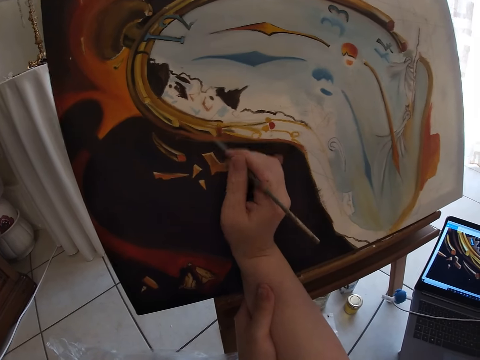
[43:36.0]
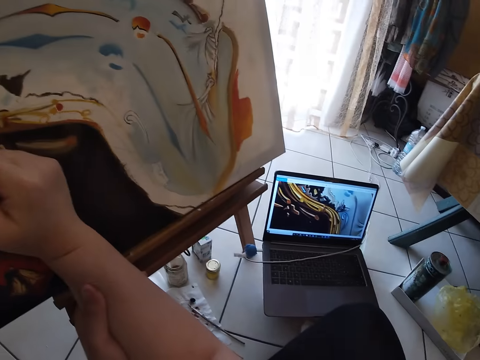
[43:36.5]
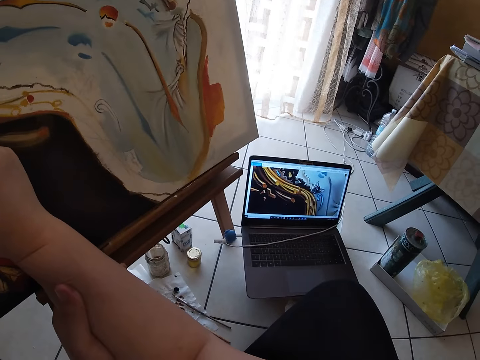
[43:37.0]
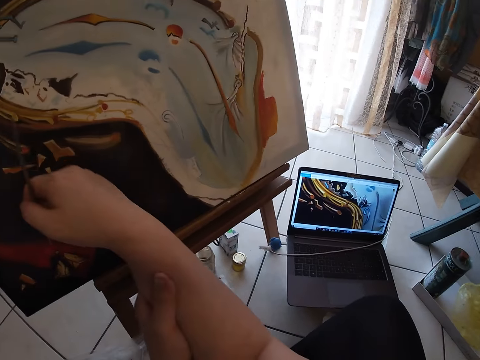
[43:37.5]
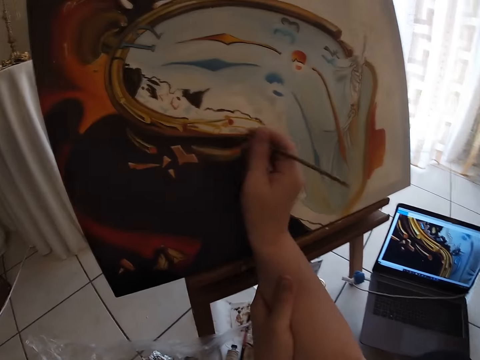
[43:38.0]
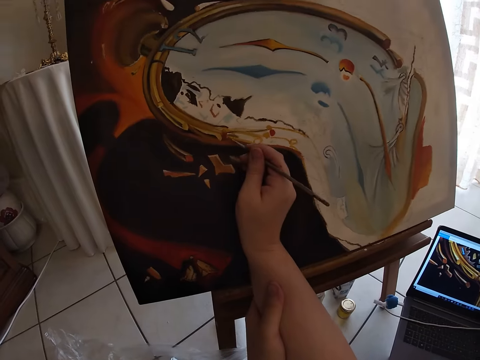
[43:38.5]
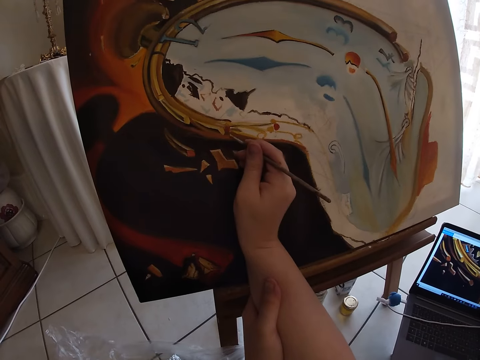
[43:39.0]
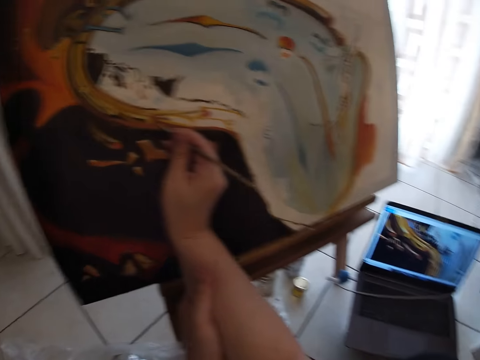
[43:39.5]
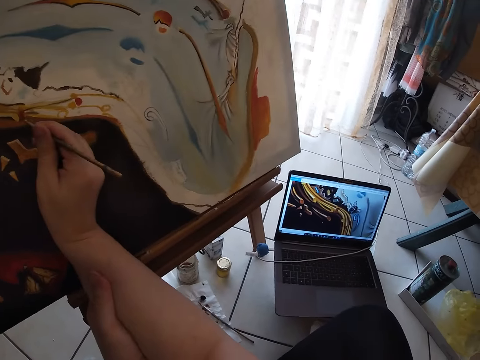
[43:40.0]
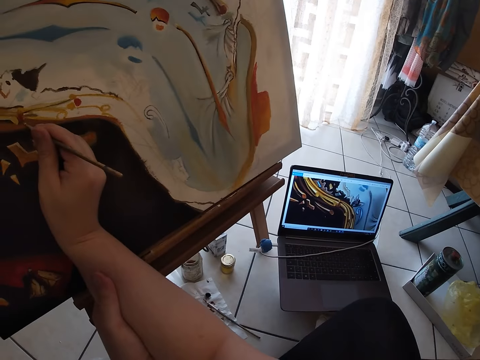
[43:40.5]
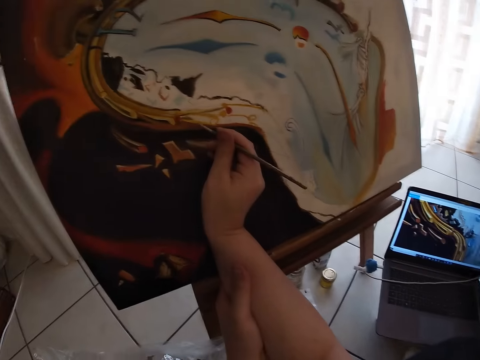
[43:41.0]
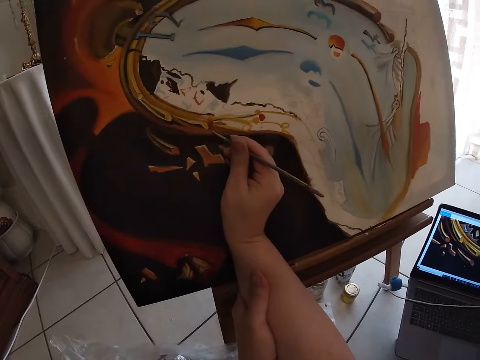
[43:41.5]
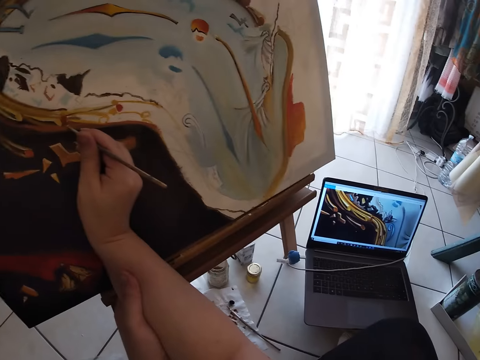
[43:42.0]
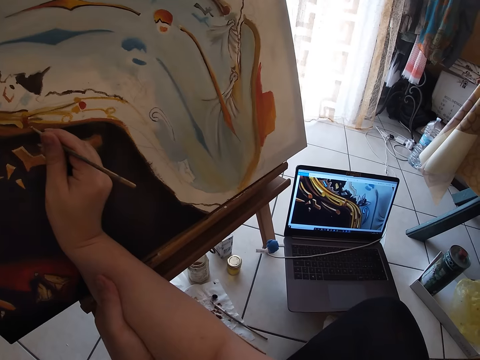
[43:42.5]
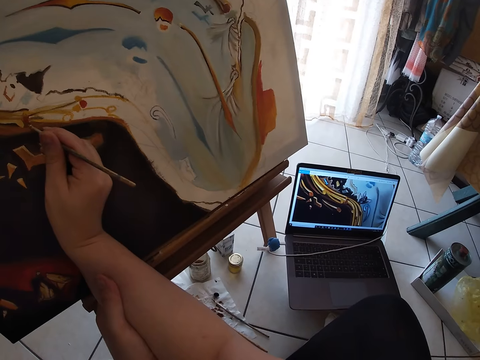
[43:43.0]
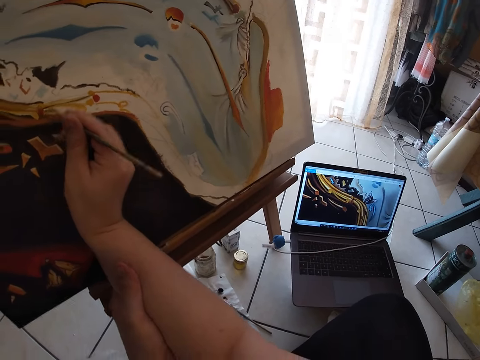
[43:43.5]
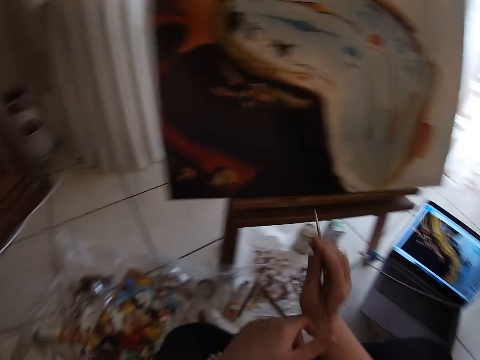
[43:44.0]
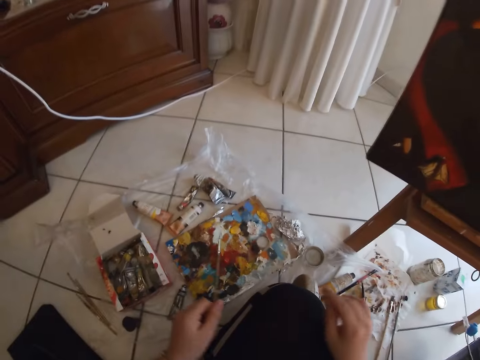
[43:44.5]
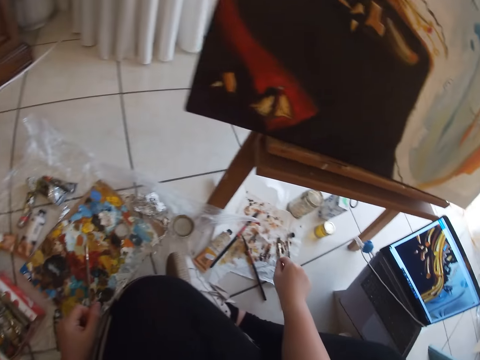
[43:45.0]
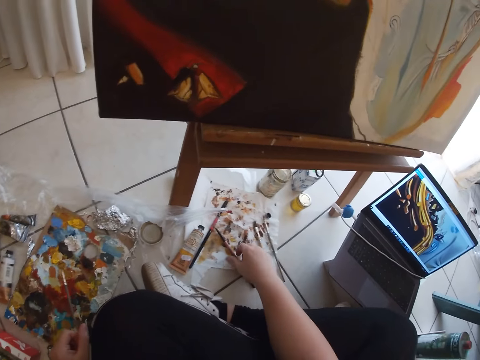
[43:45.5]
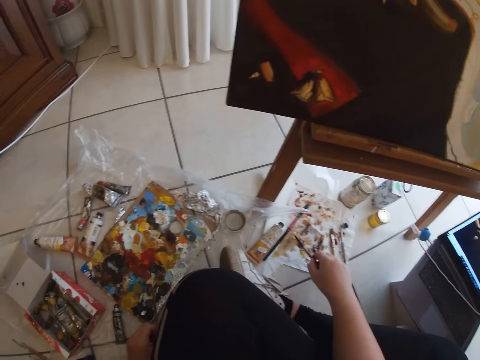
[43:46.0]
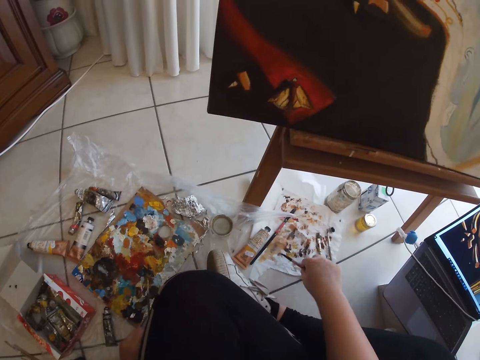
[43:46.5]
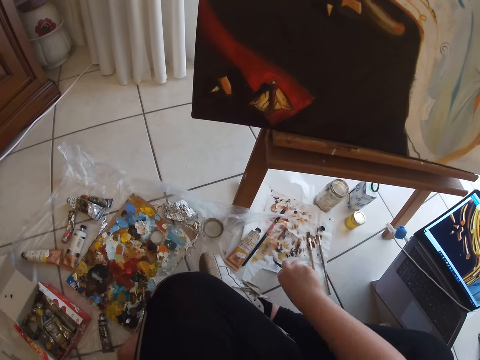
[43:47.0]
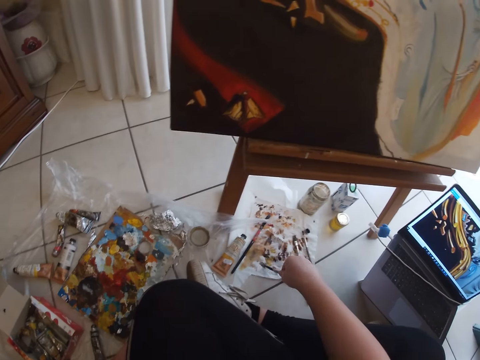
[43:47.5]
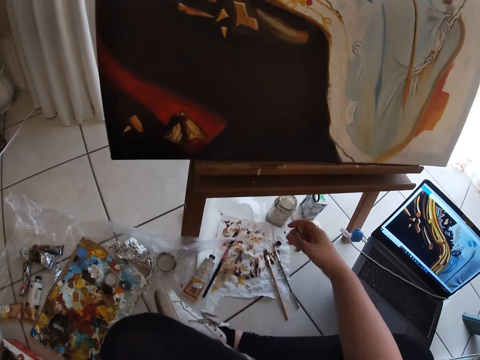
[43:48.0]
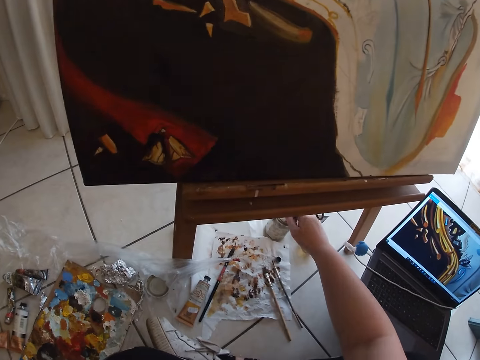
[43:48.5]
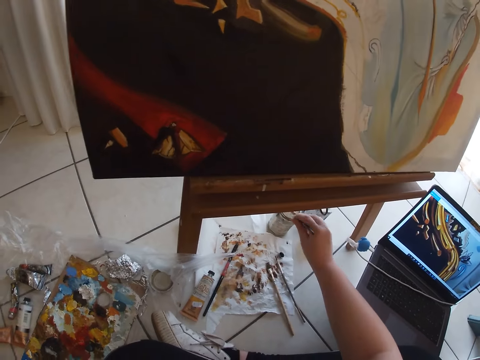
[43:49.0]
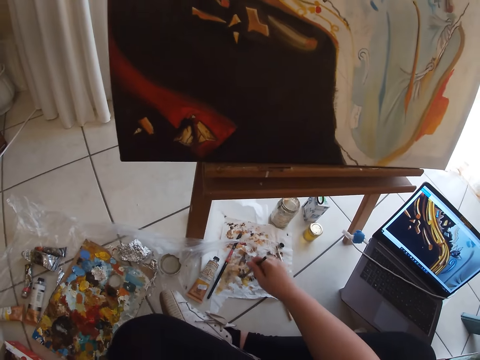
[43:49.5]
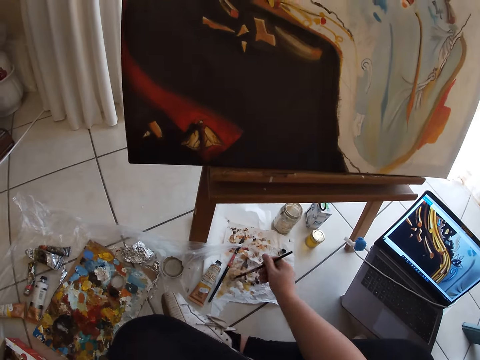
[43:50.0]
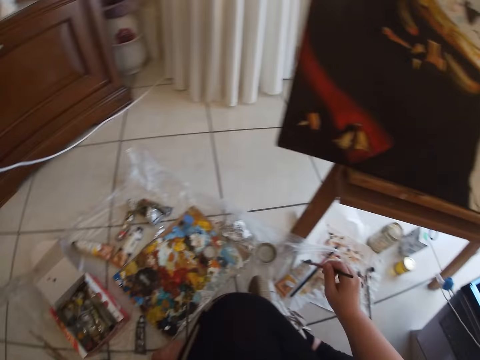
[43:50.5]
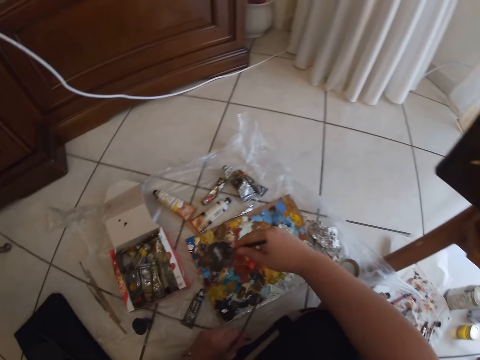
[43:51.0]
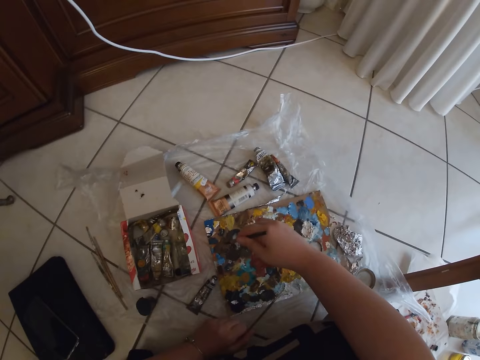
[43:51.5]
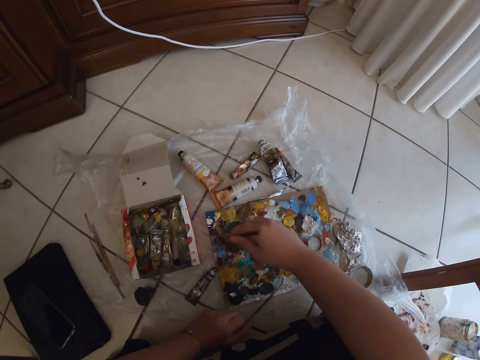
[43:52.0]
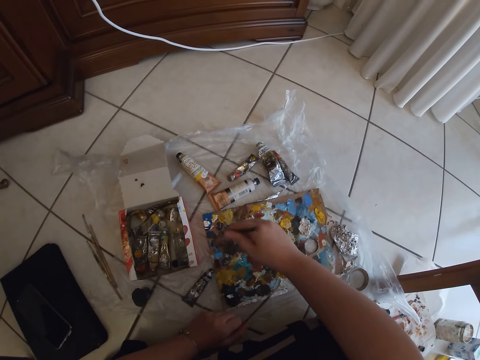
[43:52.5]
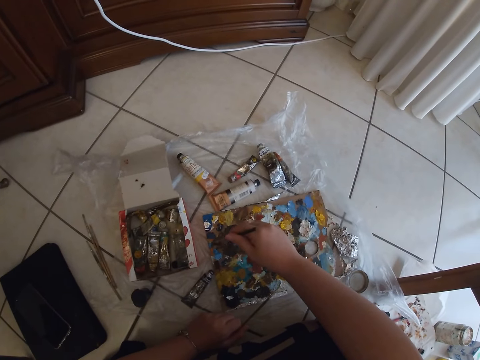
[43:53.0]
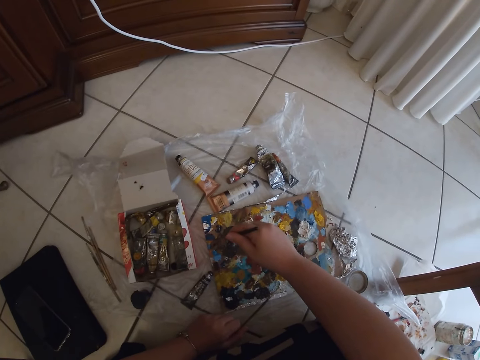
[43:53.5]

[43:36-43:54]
The camera wearer passes the paintbrush in his right hand to his left hand. He picks up a paintbrush from the paper lying on the ground with his right hand. He cleans the paintbrush in his right hand on the paper lying on the ground. He dips the paintbrush in his right hand in the water container. He cleans the paintbrush in his right hand on the paper lying on the ground. He takes paint from the paint board on the ground with the paintbrush in his right hand.

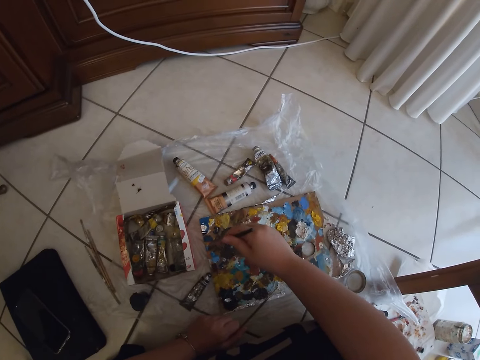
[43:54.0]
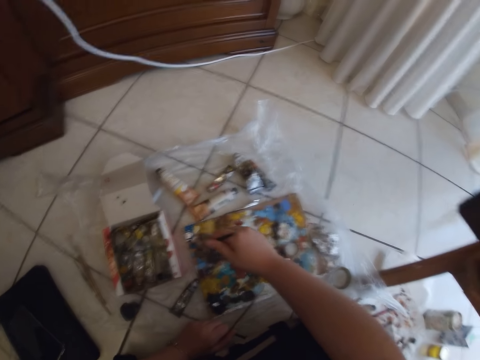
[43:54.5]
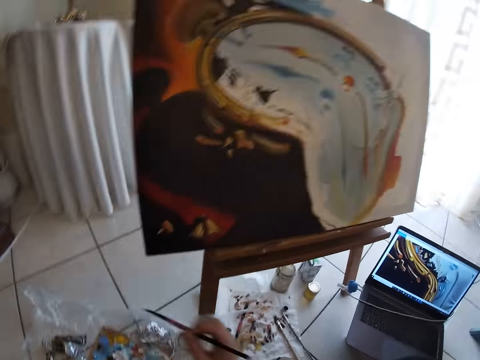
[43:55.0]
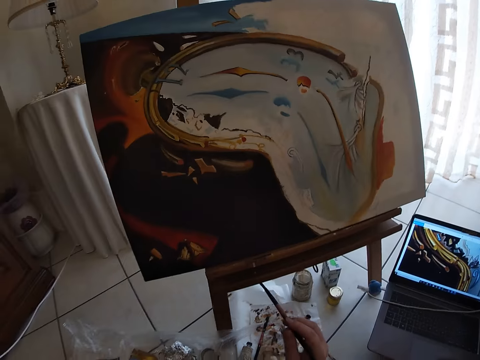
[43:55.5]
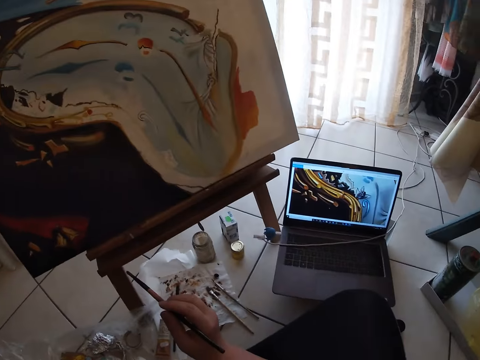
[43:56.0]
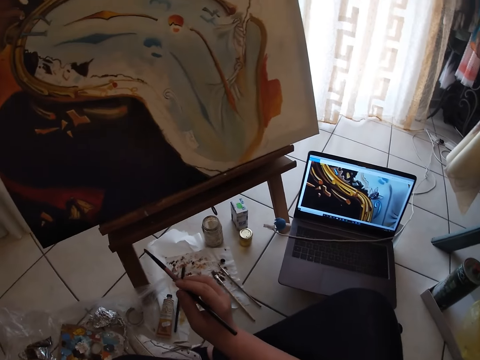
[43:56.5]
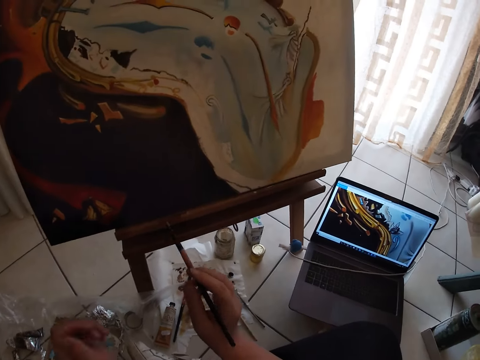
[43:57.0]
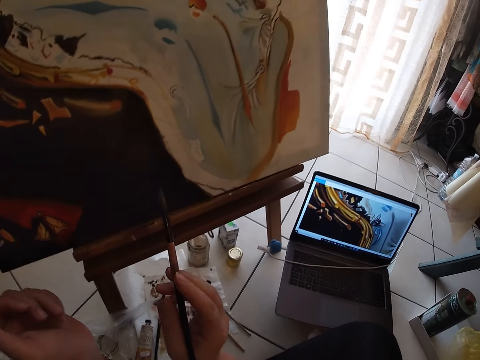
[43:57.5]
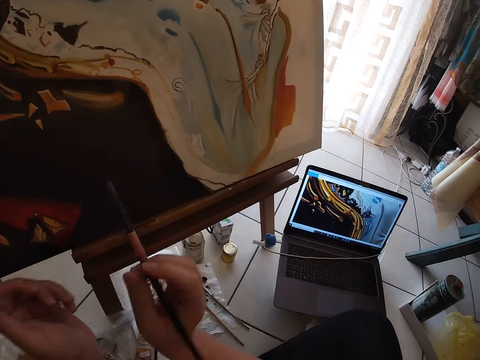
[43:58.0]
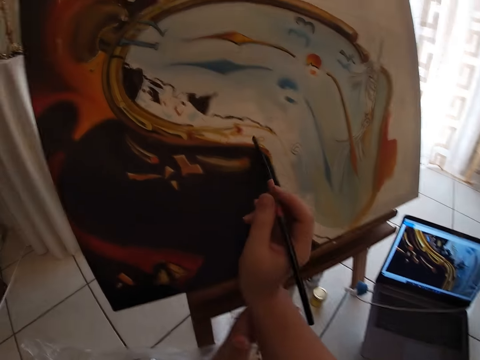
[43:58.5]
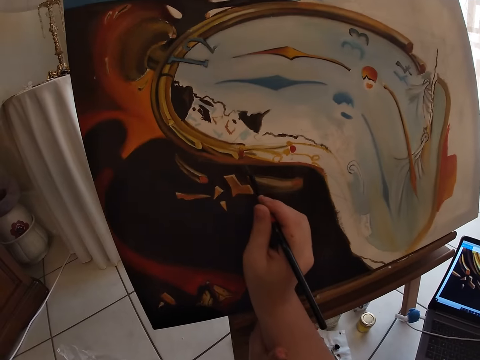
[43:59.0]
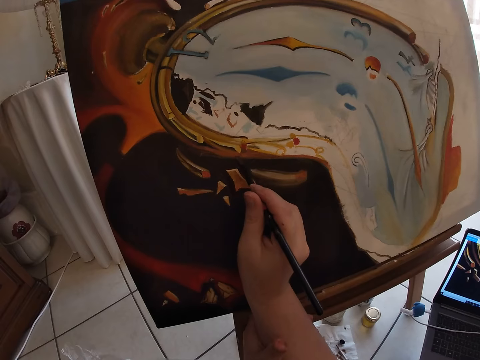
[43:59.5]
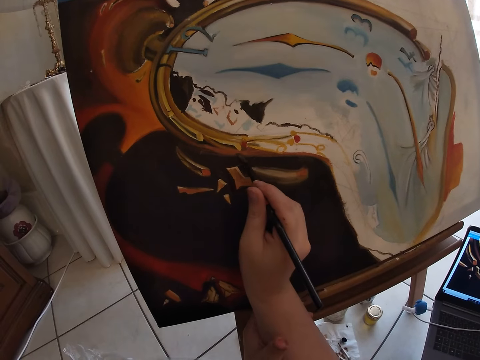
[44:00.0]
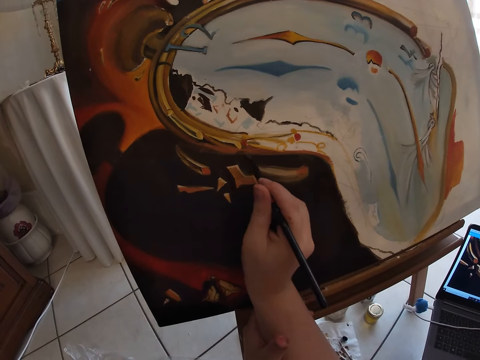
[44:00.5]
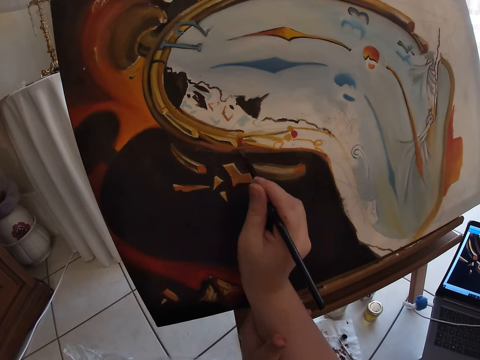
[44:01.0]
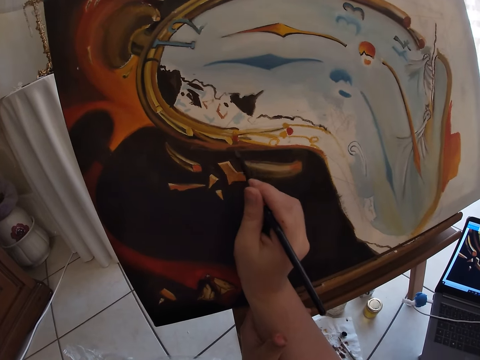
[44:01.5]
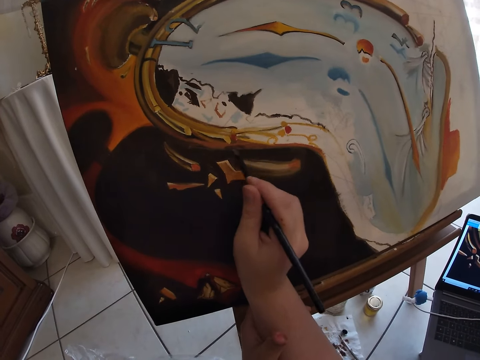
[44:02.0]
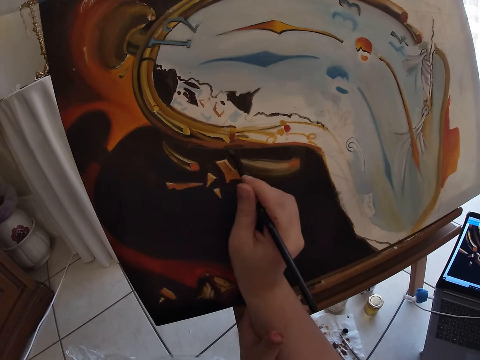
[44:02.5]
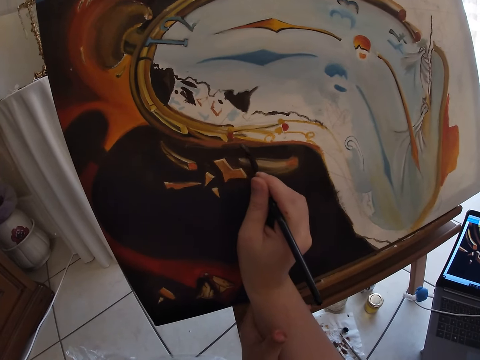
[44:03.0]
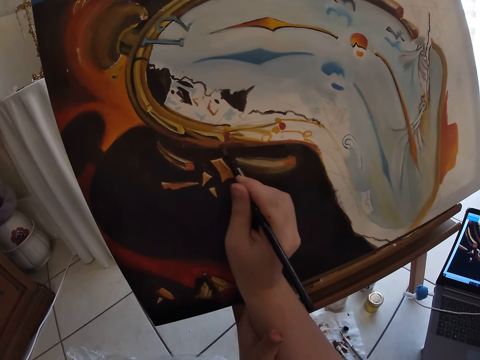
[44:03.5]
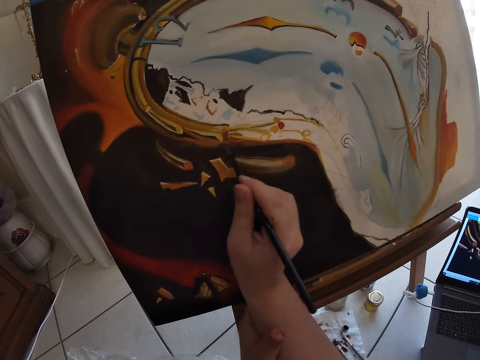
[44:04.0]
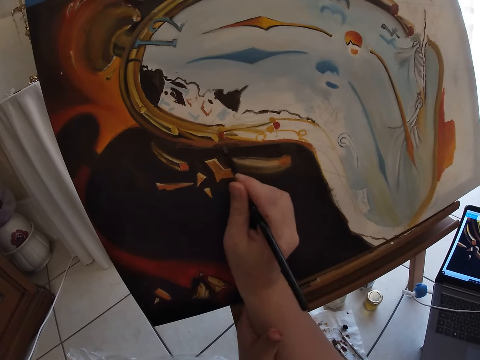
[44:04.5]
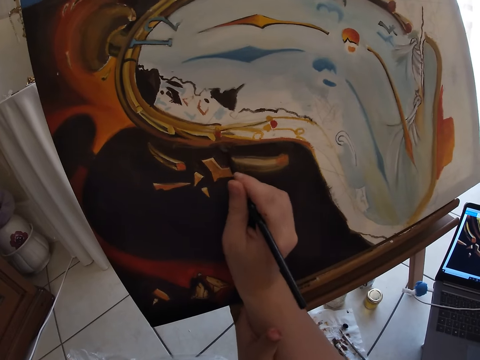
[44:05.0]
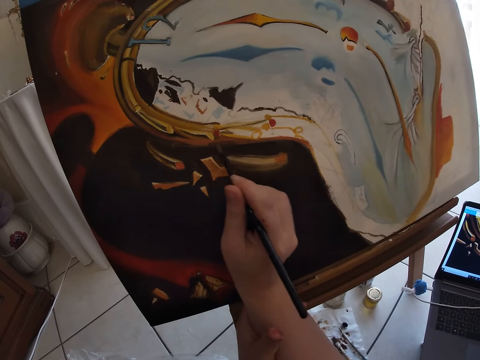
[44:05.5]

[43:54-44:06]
The camera wearer paints the canvas with the paintbrush in his right hand.
